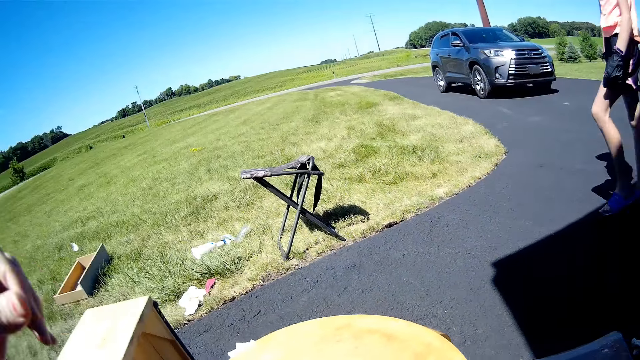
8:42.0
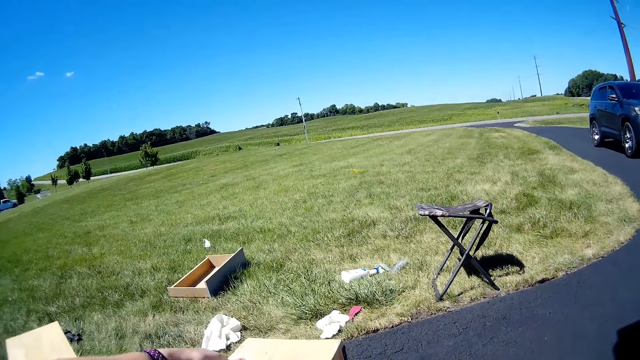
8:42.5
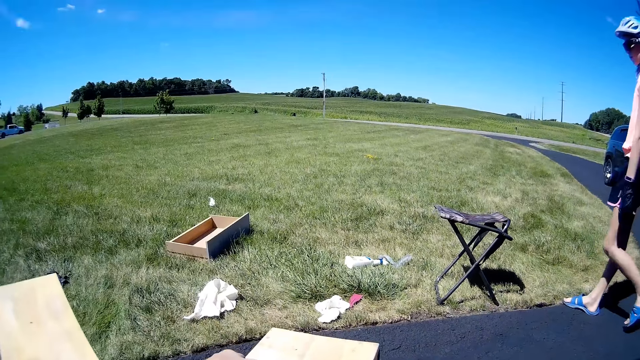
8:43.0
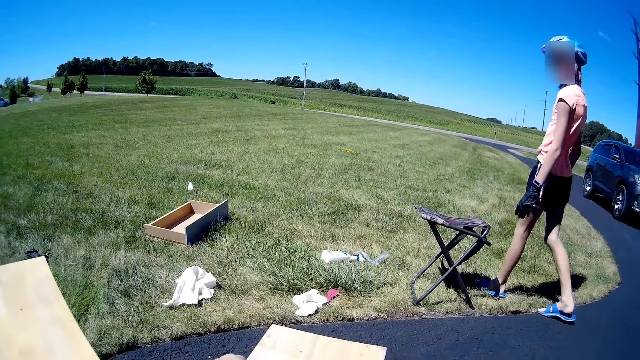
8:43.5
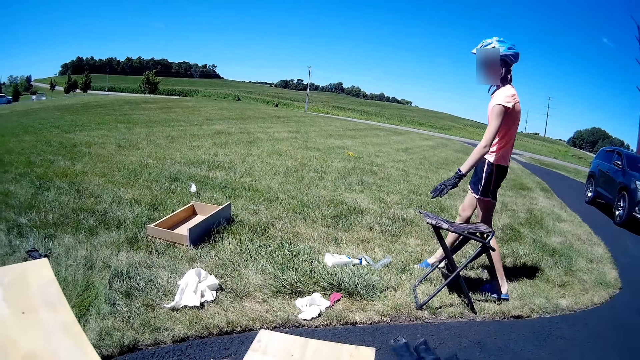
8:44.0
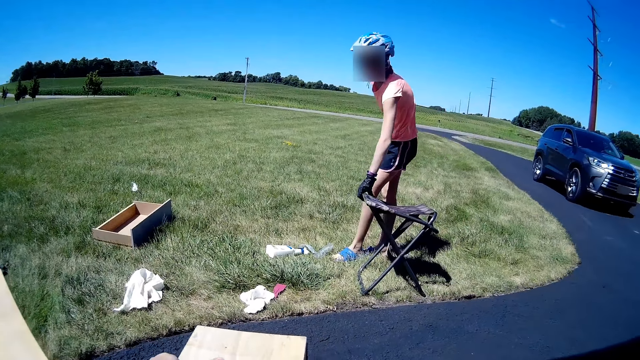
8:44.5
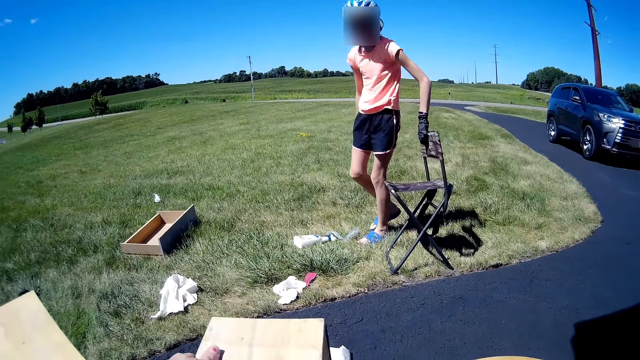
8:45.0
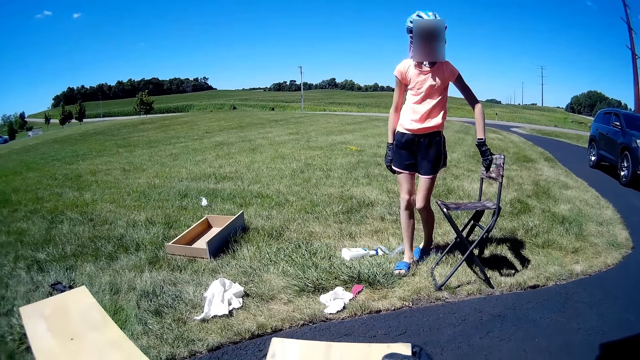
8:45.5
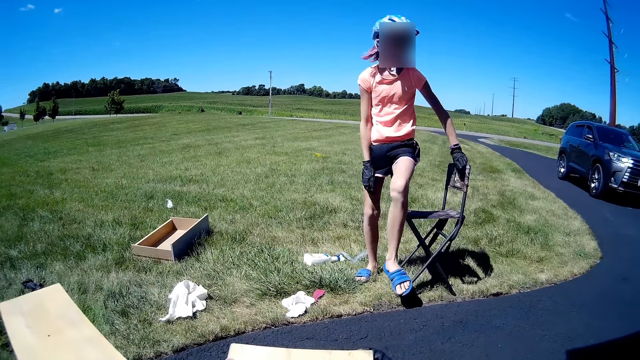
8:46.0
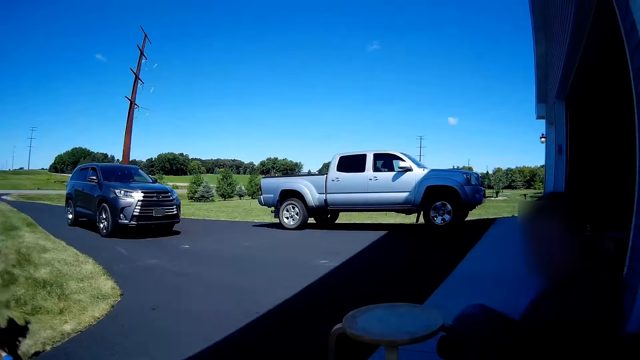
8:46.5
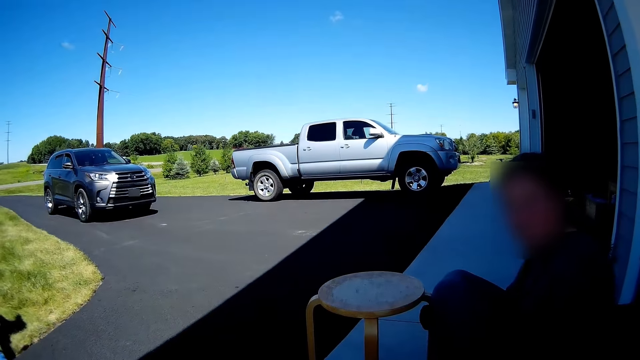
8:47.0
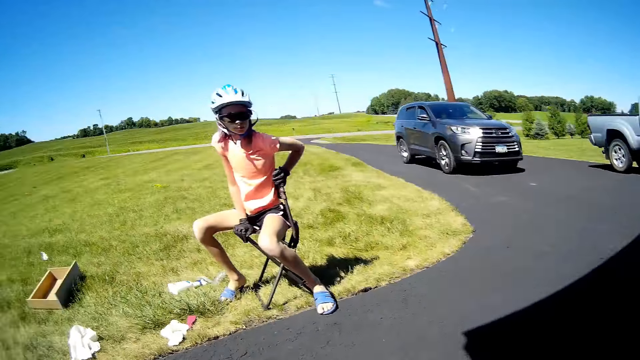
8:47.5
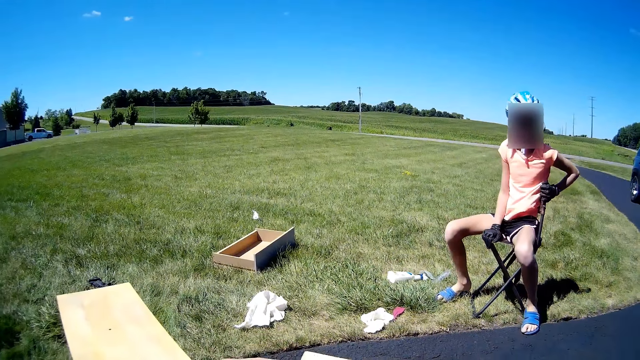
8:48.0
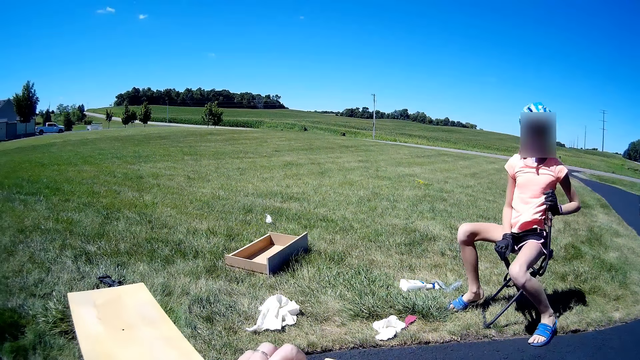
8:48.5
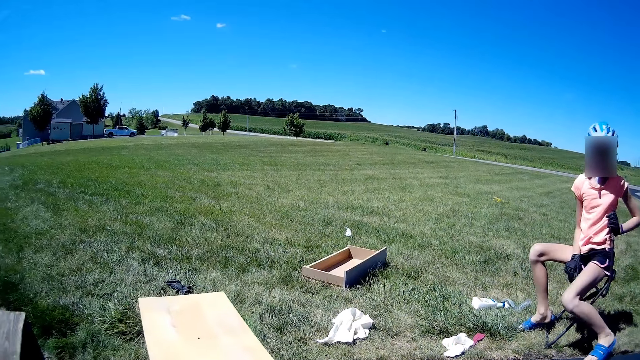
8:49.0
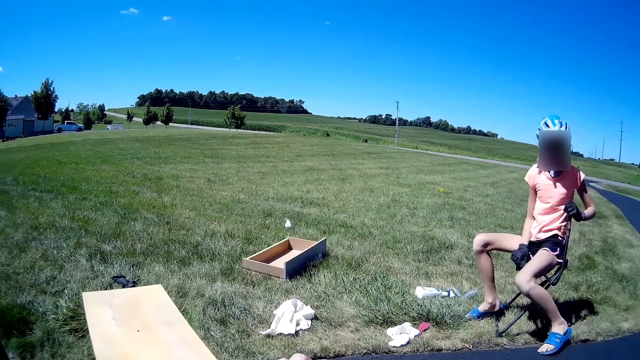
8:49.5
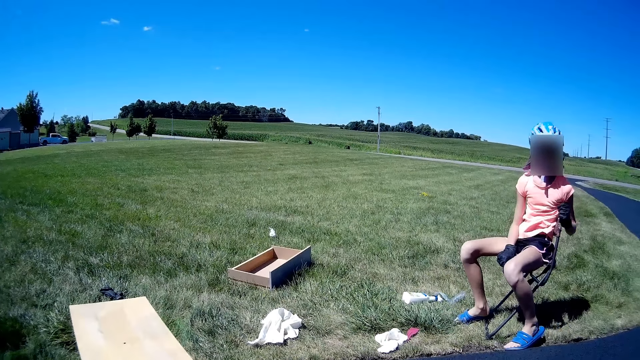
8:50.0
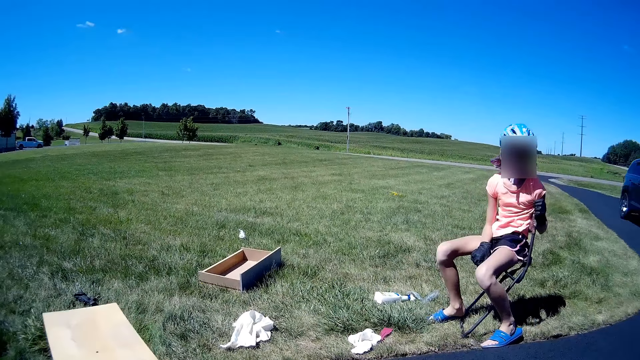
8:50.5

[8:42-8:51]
A woman moves a chair and sits on the chair.

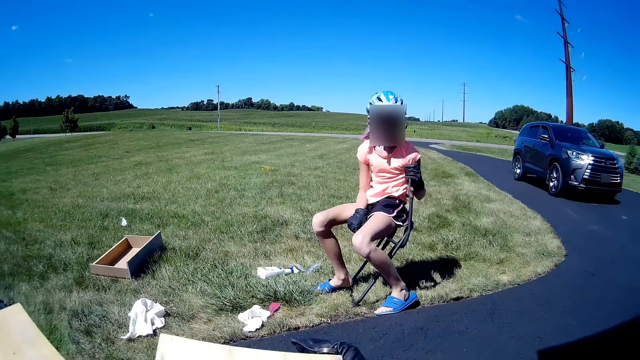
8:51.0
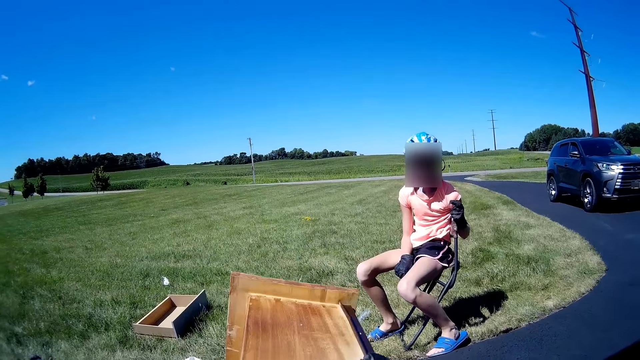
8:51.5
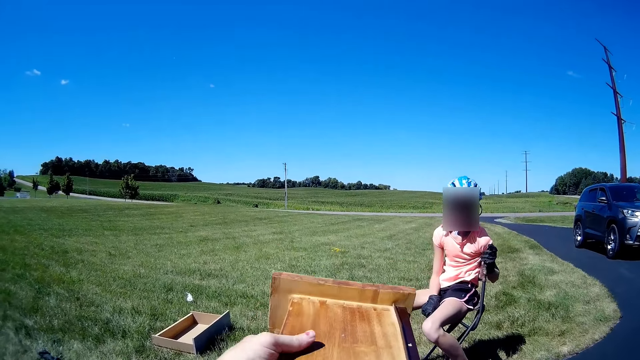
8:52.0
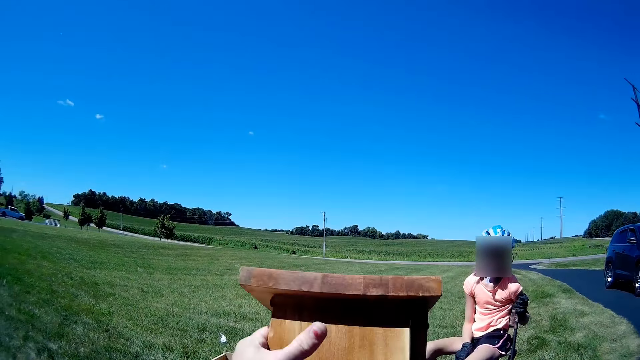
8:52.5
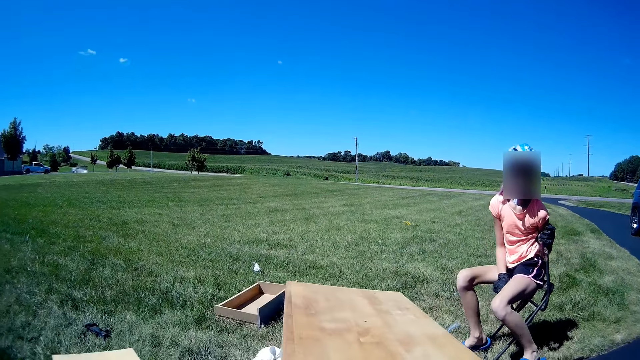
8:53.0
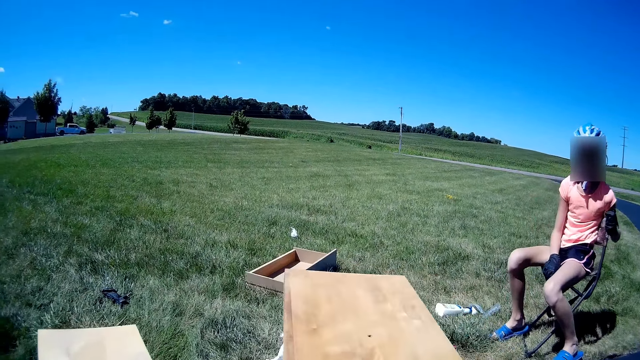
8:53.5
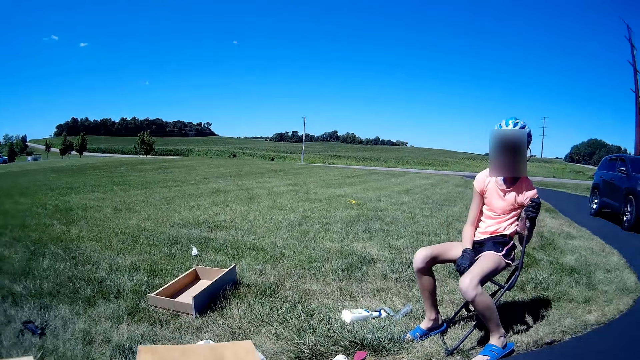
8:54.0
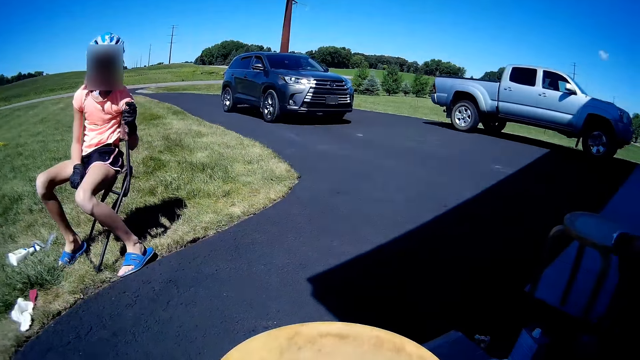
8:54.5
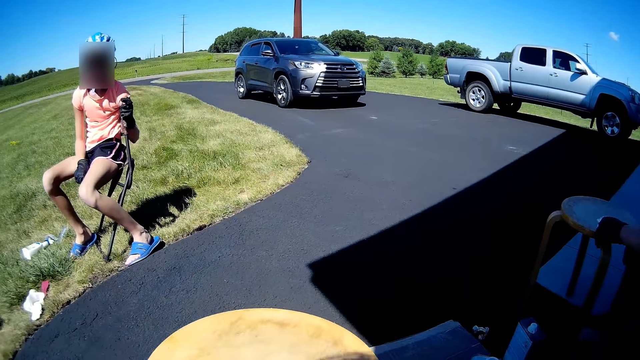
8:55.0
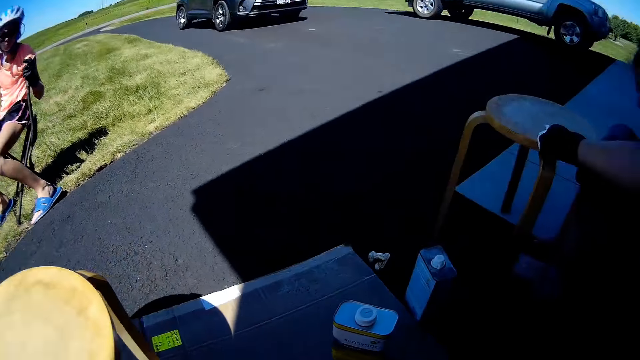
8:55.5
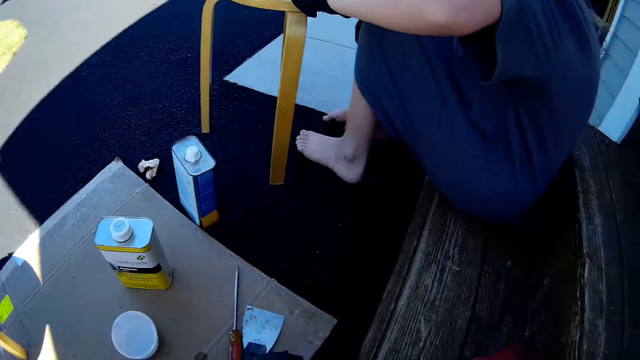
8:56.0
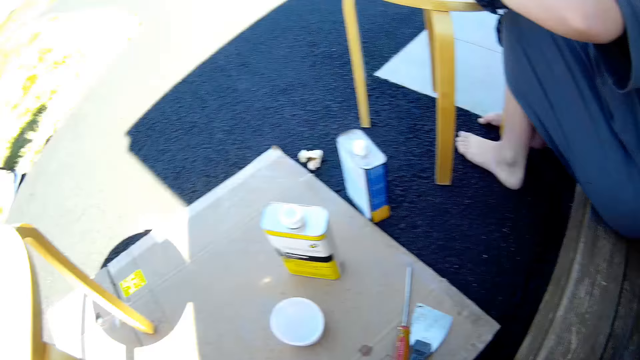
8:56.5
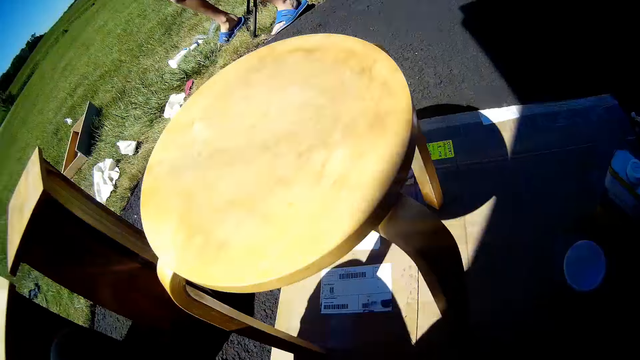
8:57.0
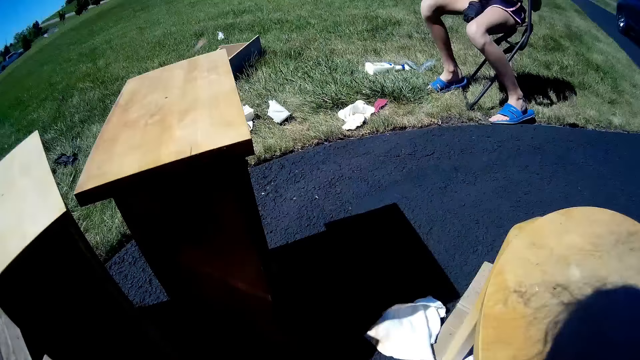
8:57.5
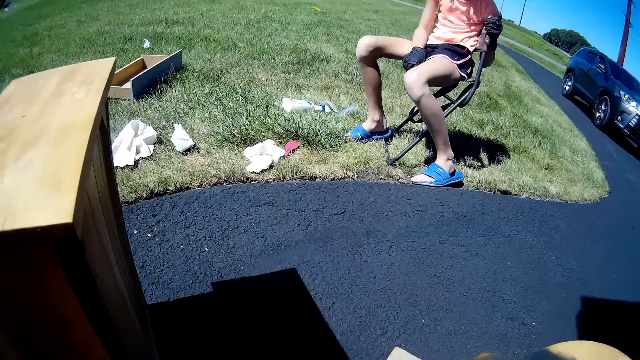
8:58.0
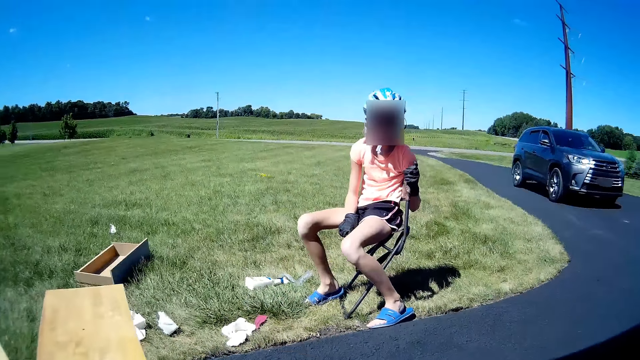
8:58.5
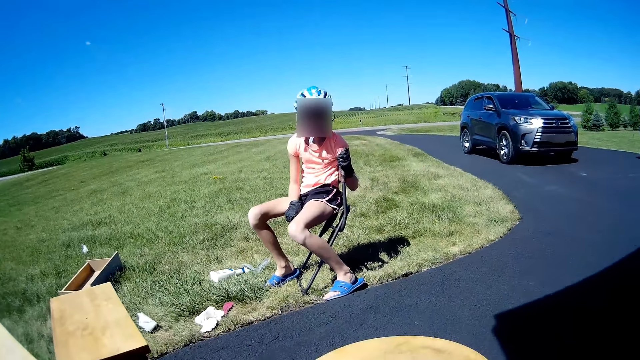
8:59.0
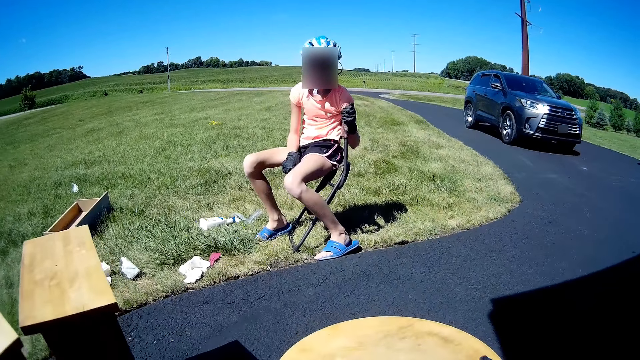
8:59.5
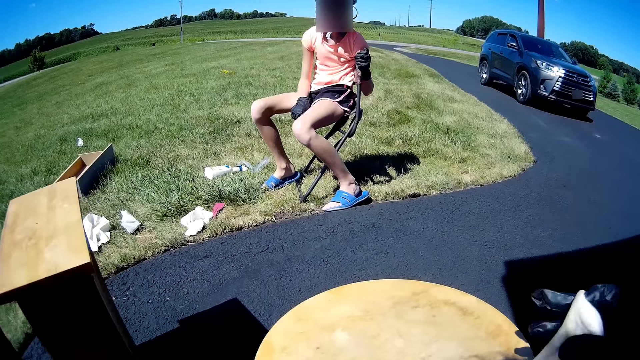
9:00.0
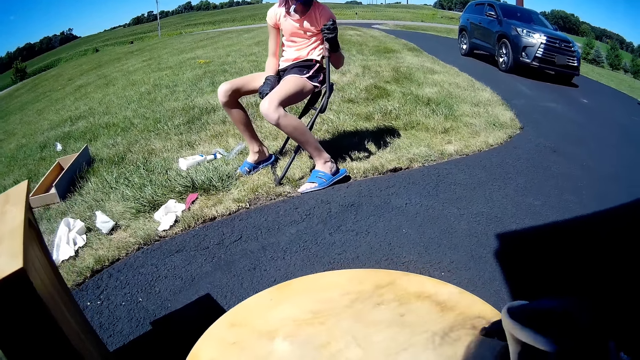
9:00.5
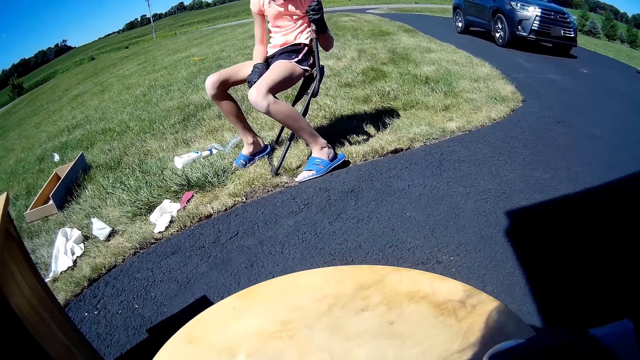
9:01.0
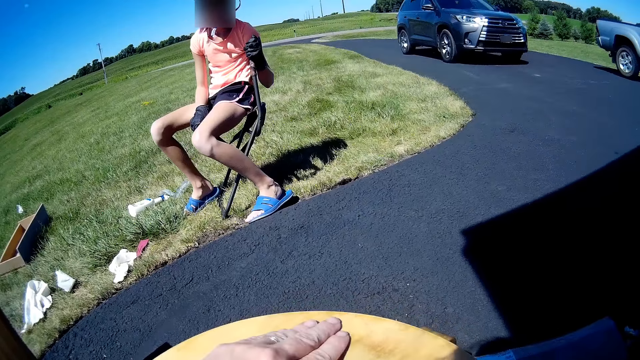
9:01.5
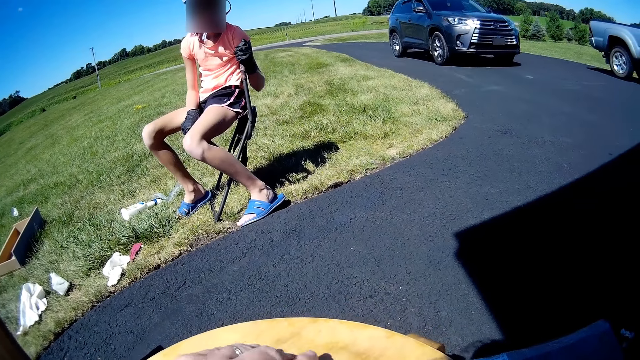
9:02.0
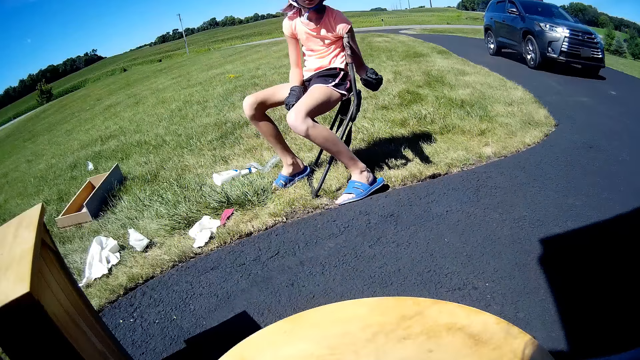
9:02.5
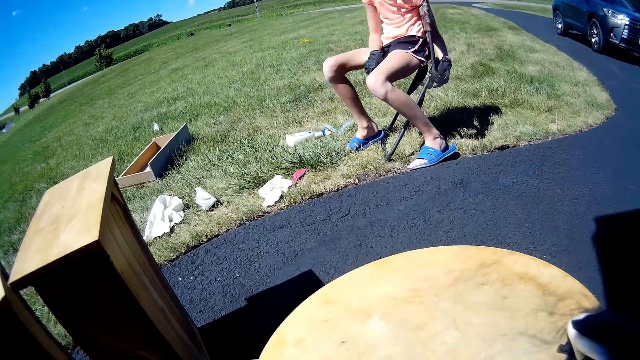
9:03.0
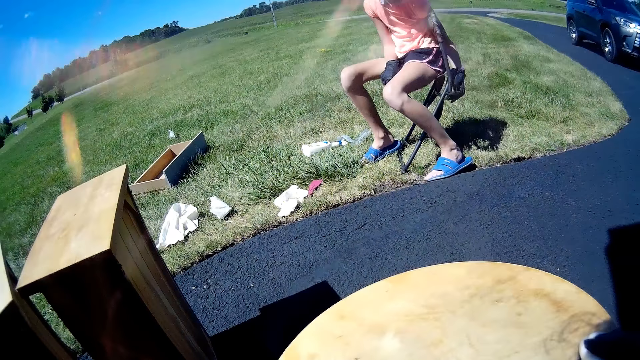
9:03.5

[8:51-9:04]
The camera wearer holds furniture. They lift the trough. They put down the furniture. A woman moves a hand on the furniture. The camera wearer marks the table with the pen. They put a hand on the furniture.
